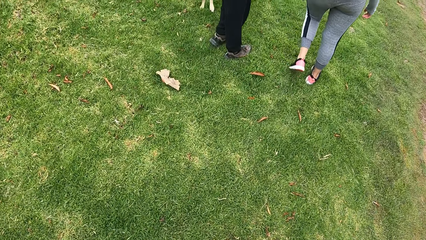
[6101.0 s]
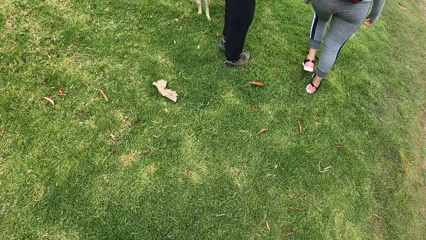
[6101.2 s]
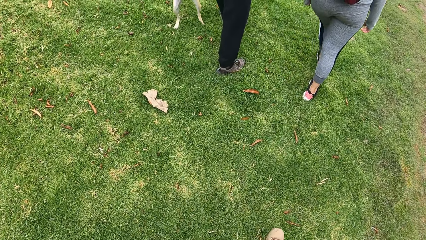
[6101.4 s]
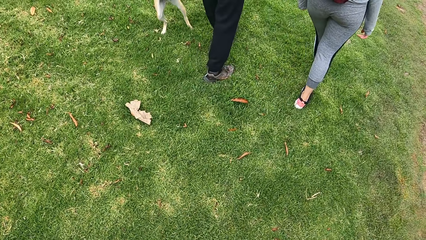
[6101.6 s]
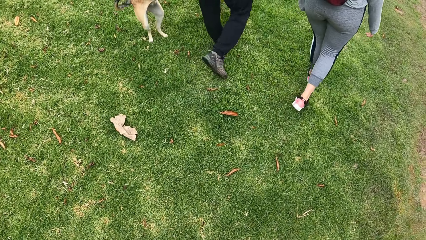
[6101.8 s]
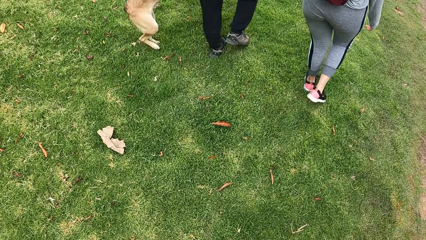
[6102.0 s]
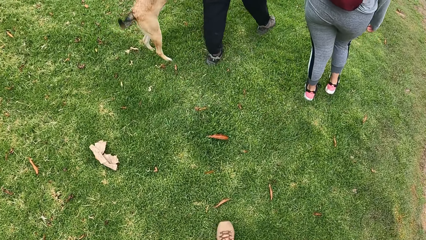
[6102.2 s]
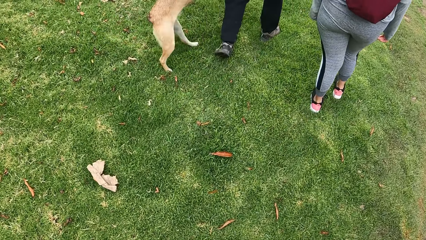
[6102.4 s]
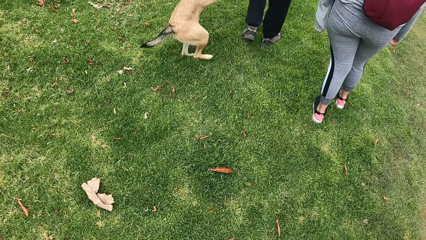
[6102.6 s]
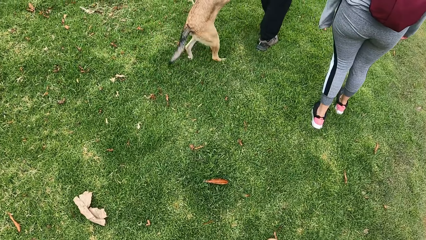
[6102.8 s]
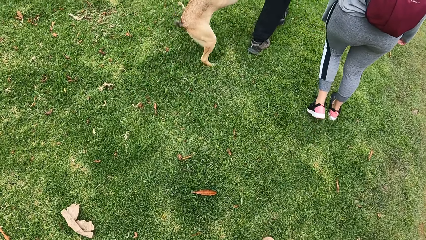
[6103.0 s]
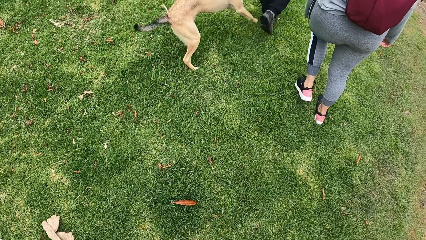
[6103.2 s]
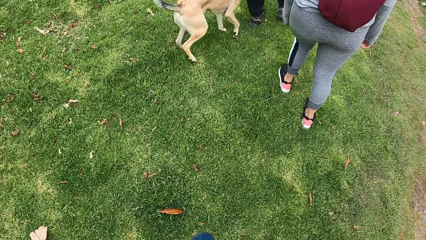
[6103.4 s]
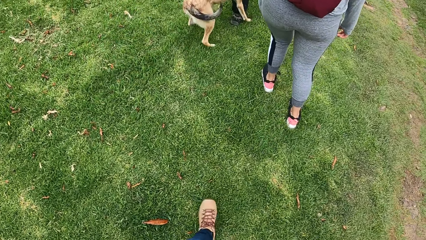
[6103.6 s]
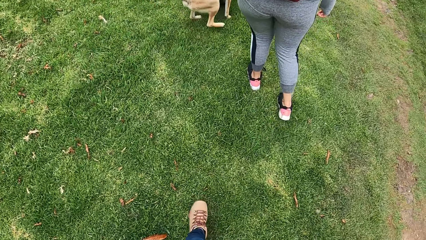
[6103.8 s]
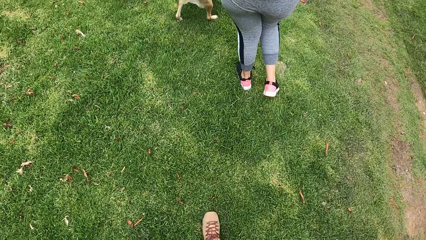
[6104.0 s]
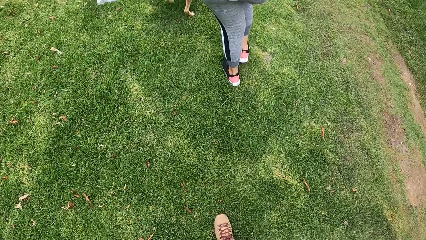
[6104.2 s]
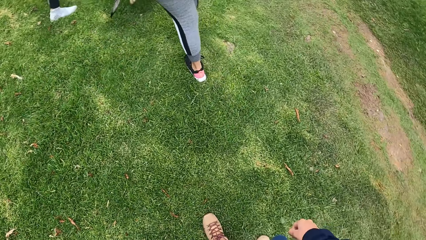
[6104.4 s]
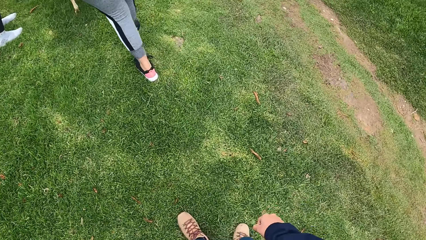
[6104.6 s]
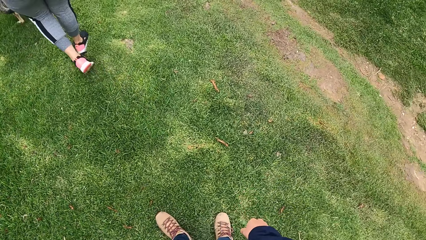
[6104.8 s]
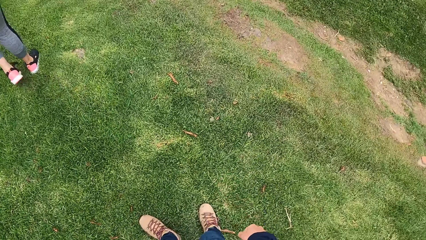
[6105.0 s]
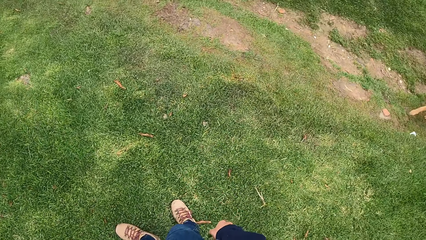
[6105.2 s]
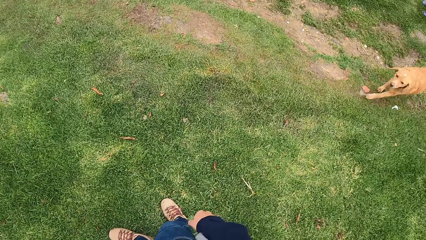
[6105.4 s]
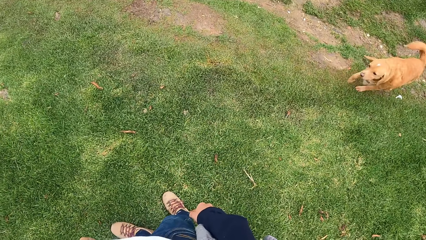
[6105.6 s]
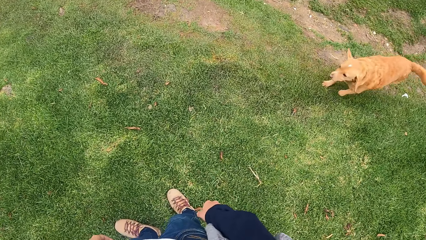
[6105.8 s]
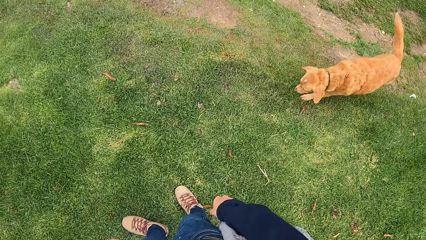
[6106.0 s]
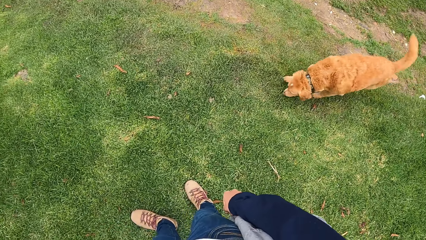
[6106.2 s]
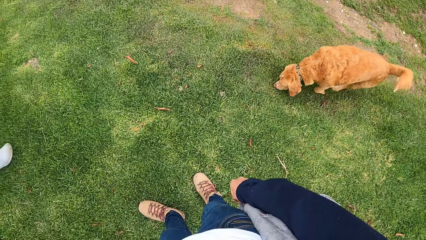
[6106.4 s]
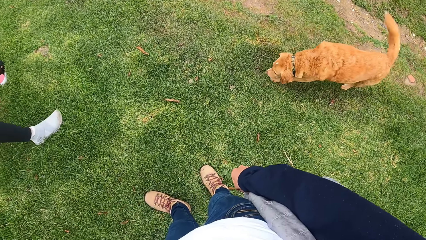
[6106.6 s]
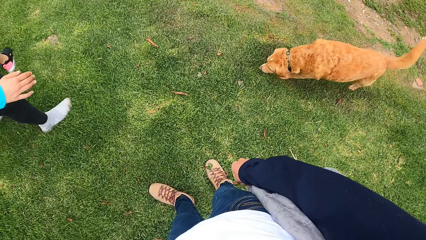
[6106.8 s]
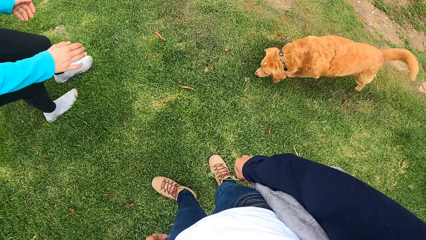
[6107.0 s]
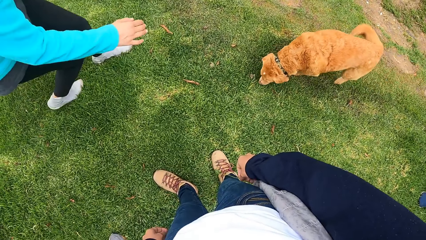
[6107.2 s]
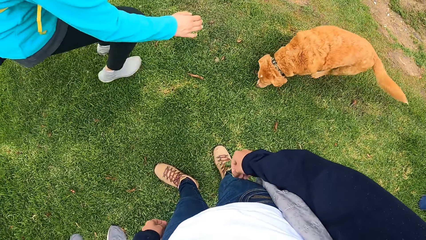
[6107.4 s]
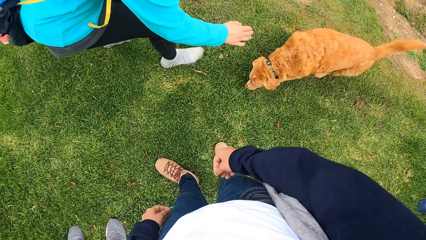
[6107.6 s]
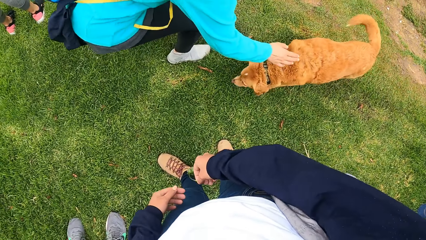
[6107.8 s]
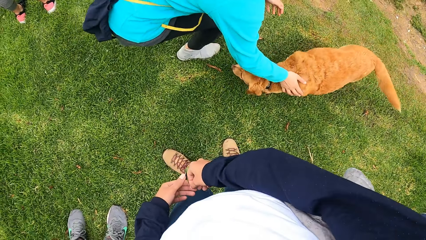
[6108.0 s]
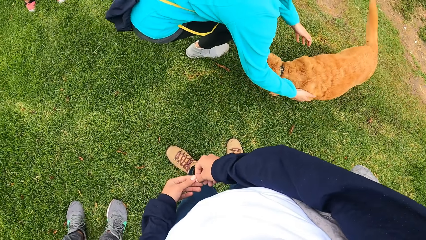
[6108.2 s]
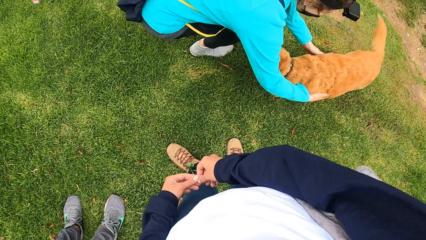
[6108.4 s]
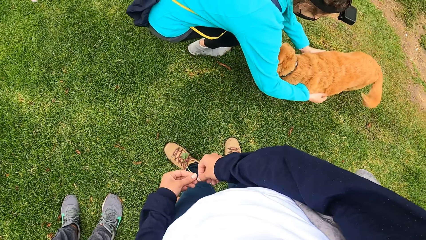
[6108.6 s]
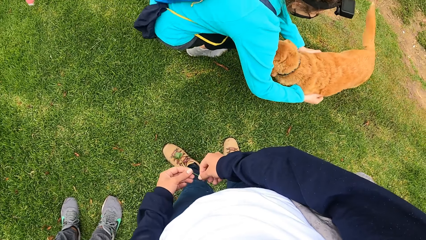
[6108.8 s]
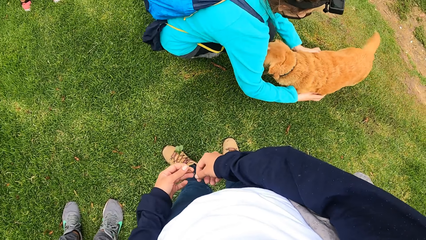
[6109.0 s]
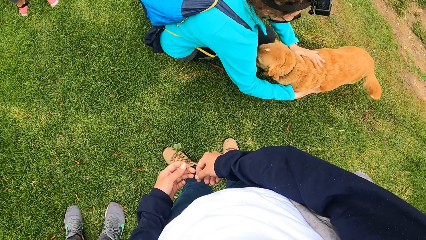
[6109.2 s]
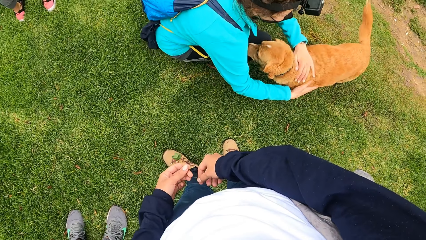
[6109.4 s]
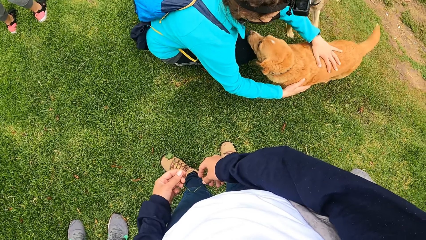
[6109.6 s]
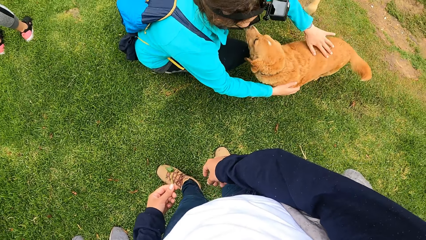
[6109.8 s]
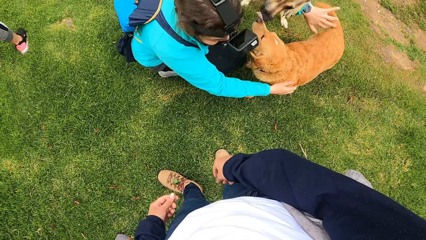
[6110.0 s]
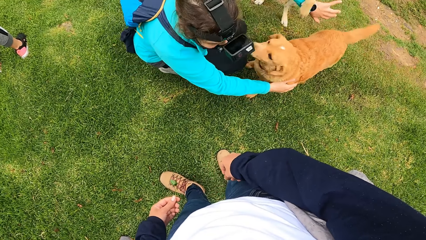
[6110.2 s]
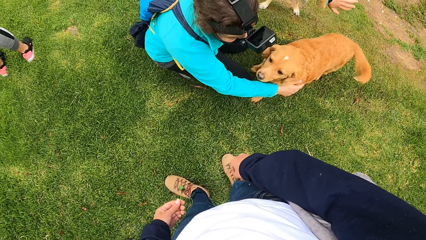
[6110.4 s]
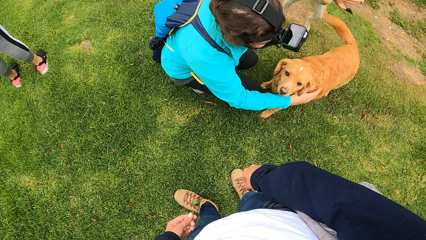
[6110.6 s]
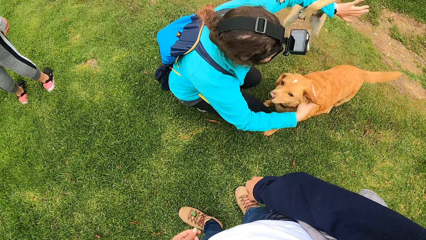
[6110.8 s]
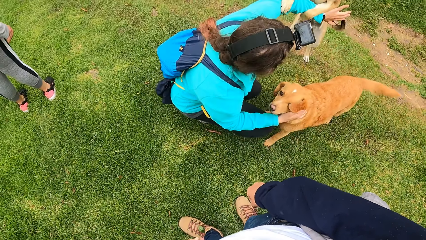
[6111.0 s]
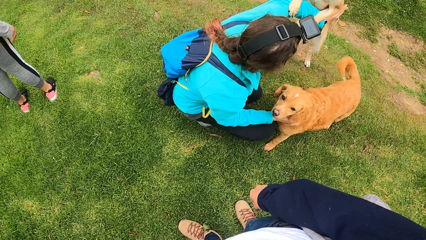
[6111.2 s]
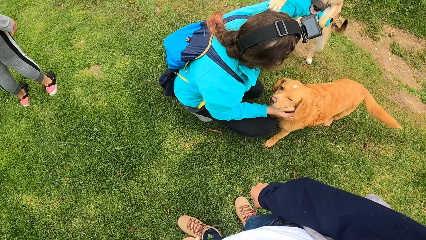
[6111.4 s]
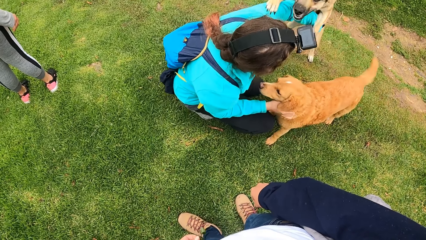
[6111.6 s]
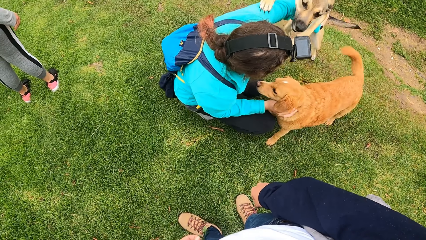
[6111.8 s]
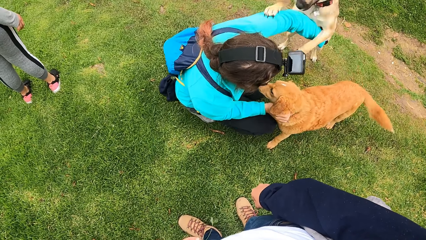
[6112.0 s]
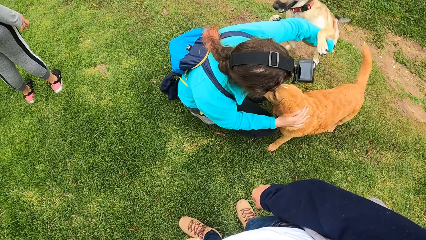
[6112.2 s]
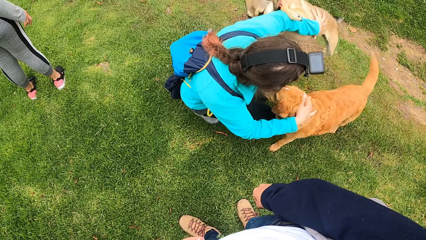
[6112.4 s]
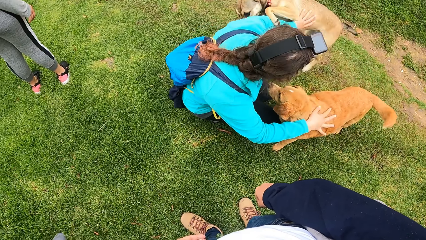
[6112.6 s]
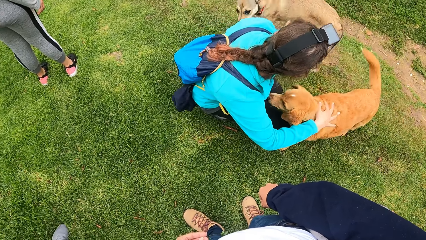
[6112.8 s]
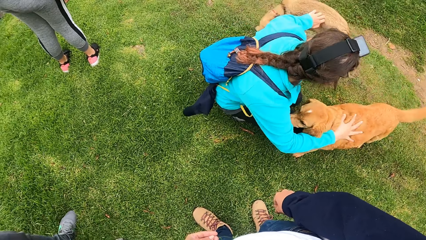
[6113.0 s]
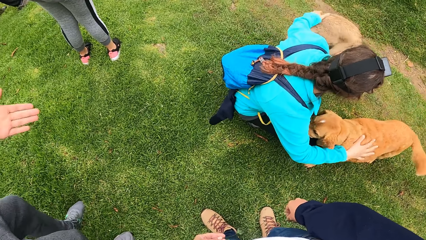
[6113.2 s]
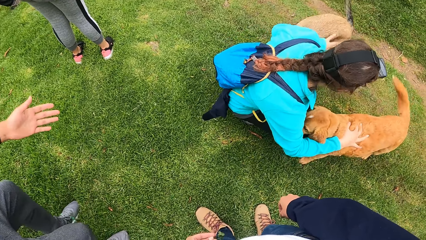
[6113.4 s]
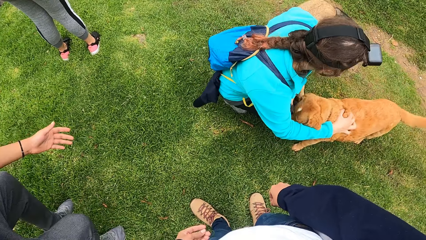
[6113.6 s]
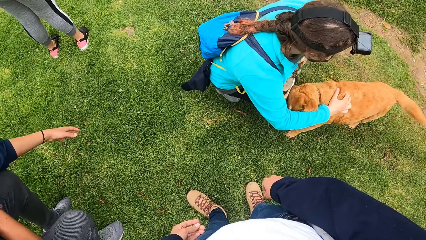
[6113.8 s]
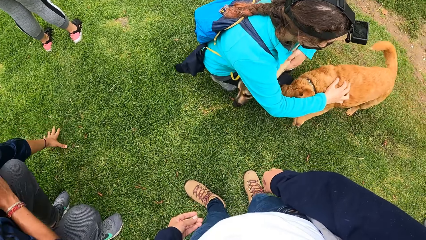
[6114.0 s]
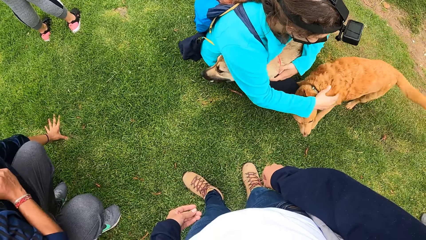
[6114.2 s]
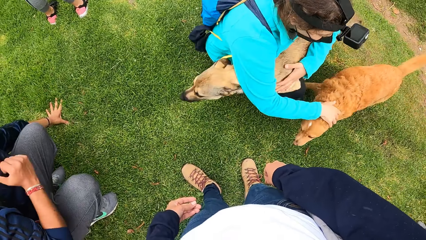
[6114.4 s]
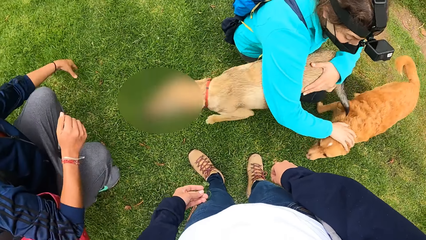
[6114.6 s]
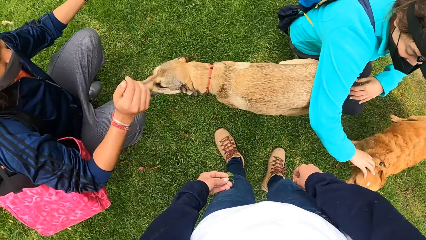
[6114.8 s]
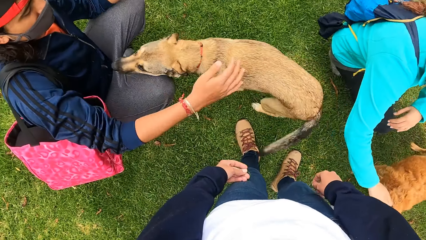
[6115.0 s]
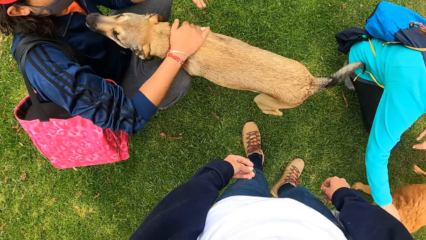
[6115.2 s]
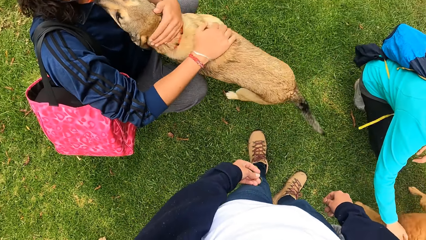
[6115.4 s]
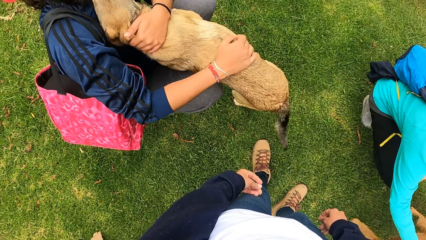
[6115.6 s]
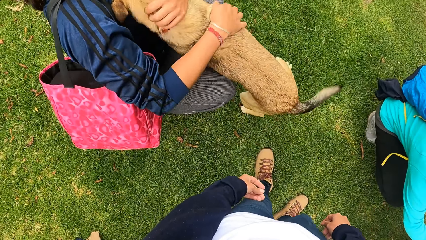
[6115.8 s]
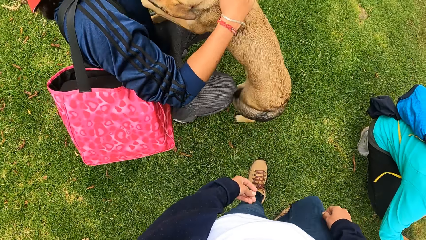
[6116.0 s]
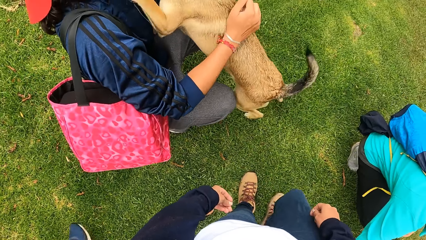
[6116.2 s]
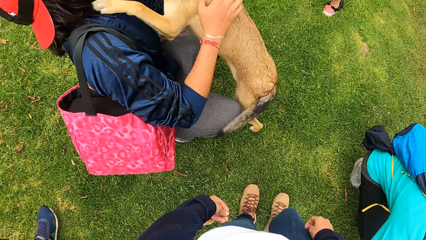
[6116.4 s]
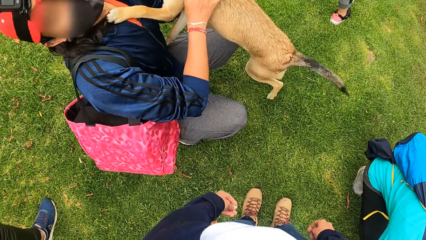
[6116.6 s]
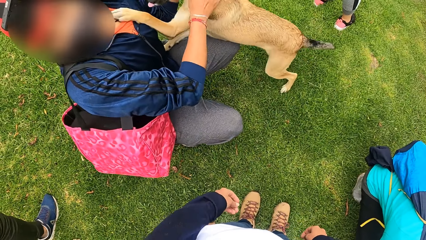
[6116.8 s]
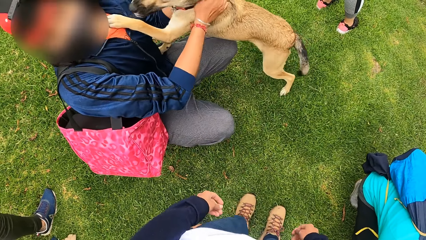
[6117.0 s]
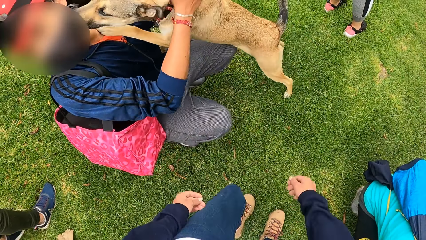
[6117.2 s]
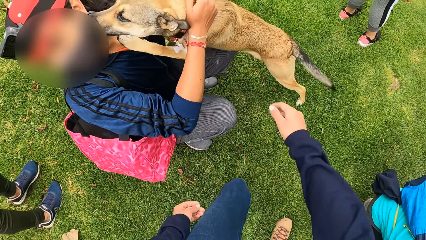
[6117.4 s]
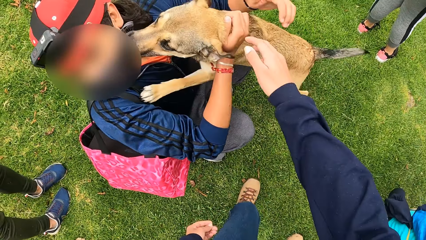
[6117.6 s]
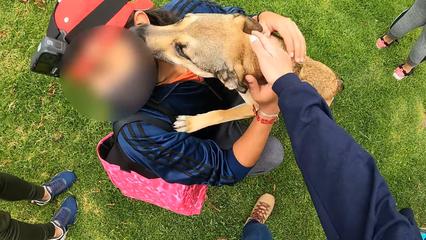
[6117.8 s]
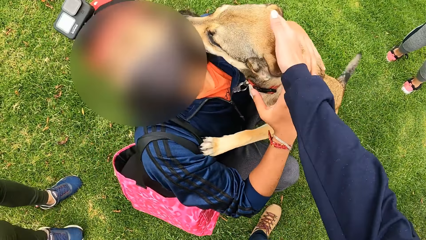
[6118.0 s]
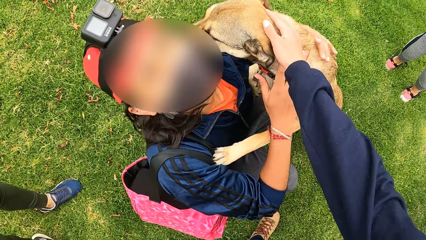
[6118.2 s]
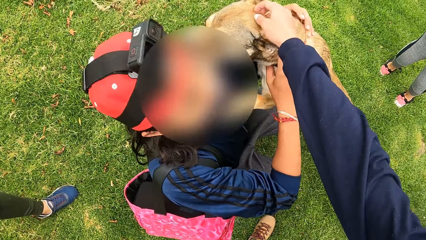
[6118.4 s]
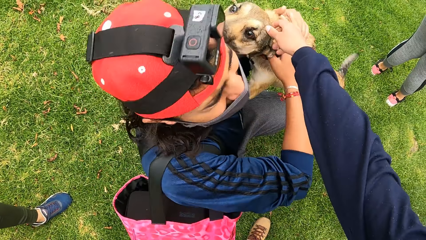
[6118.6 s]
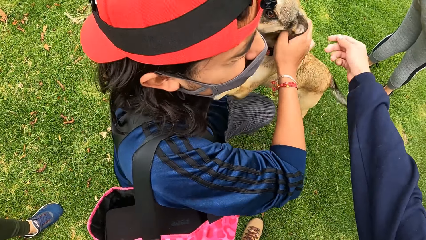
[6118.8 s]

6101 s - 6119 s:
A woman pets a dog with both hands. The camera wearer stands on the grass. The woman squats to the dog. The woman pets another dog with her left hand. The woman pets the first dog with her right hand. The woman plays with the dogs. Another woman pets the second dog with both hands. The man squats to the dog and plays with the dog. The camera wearer pets the second dog with her right hand.
